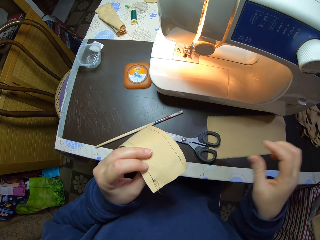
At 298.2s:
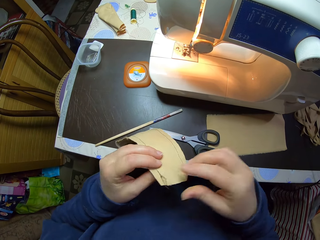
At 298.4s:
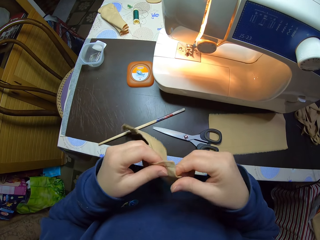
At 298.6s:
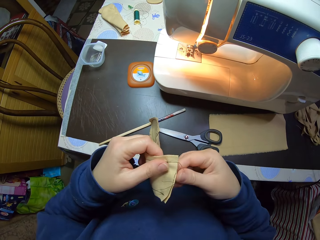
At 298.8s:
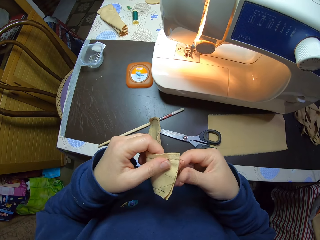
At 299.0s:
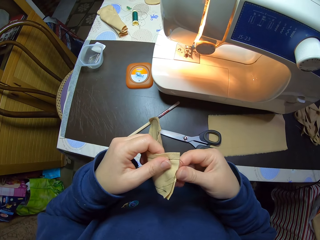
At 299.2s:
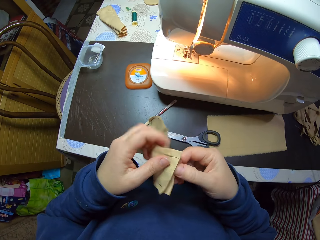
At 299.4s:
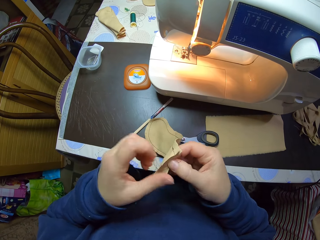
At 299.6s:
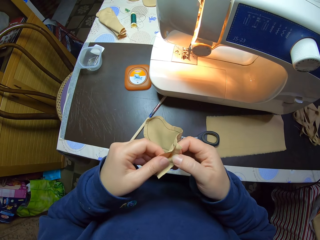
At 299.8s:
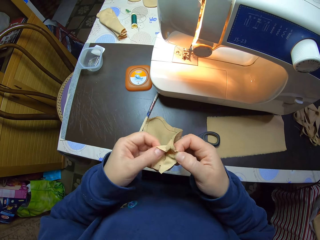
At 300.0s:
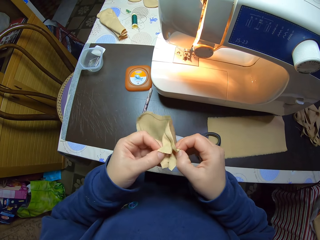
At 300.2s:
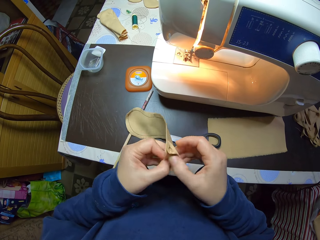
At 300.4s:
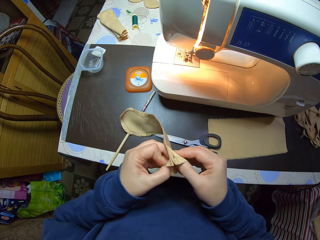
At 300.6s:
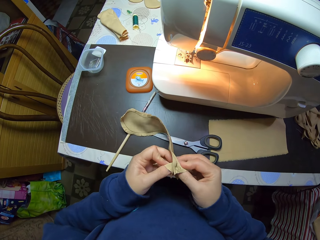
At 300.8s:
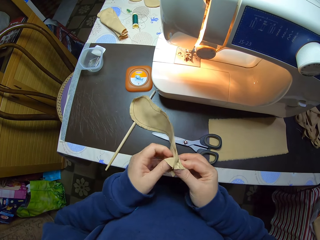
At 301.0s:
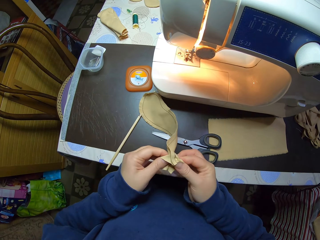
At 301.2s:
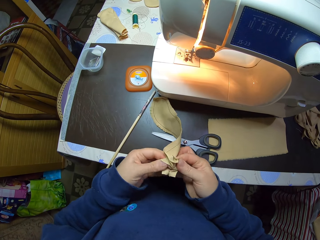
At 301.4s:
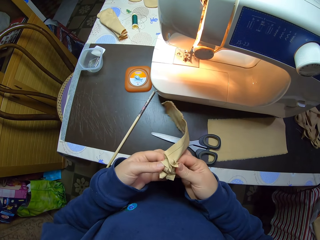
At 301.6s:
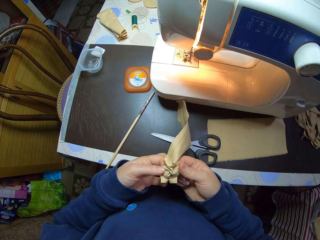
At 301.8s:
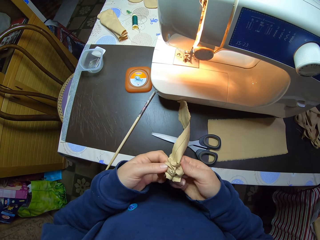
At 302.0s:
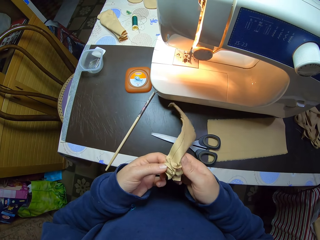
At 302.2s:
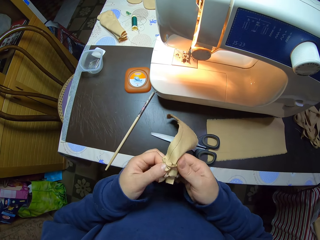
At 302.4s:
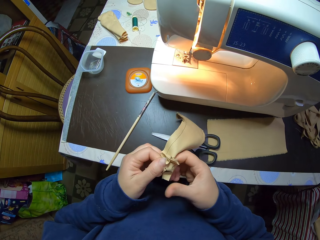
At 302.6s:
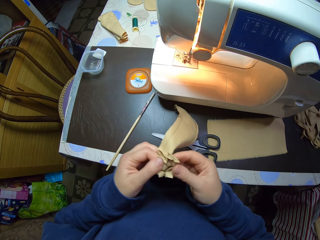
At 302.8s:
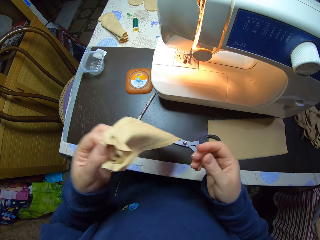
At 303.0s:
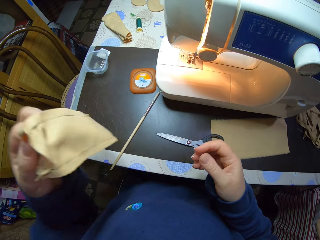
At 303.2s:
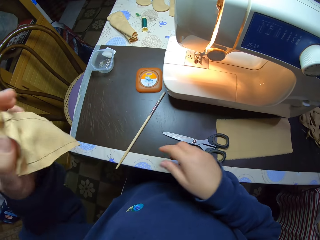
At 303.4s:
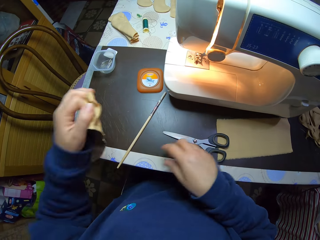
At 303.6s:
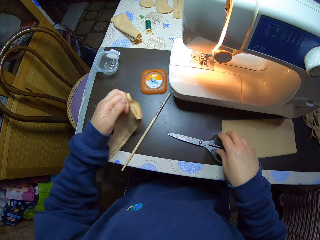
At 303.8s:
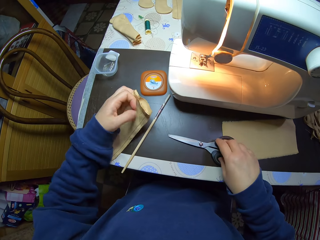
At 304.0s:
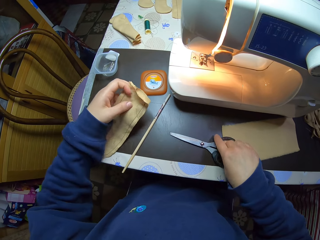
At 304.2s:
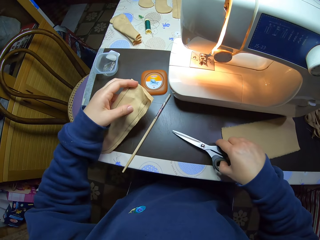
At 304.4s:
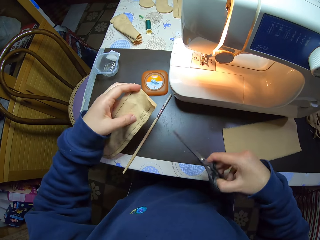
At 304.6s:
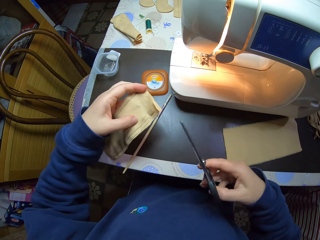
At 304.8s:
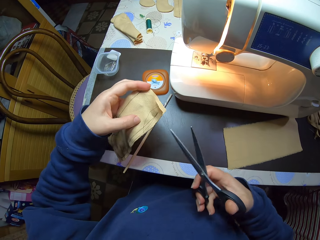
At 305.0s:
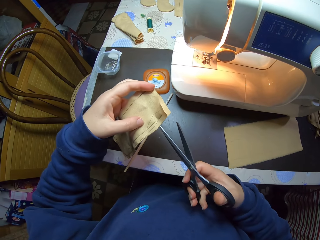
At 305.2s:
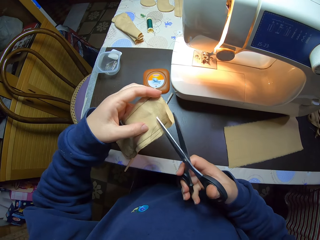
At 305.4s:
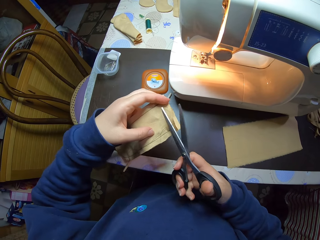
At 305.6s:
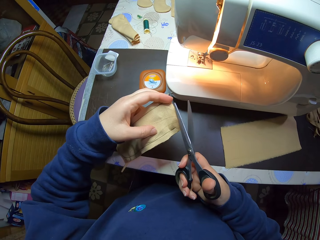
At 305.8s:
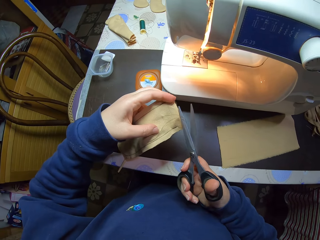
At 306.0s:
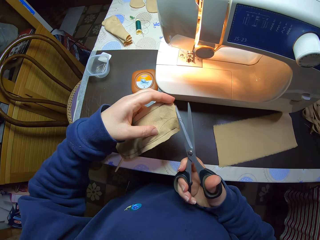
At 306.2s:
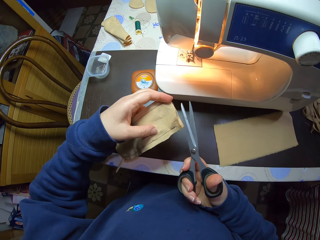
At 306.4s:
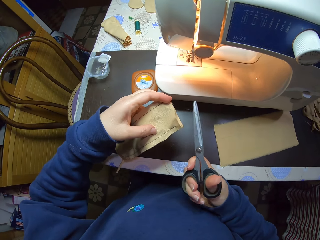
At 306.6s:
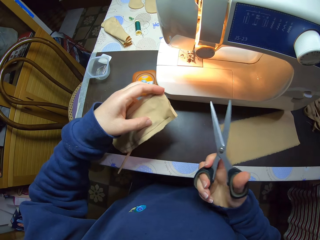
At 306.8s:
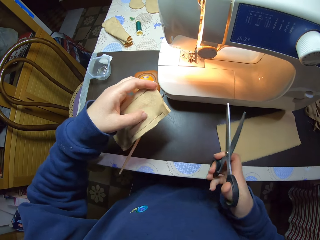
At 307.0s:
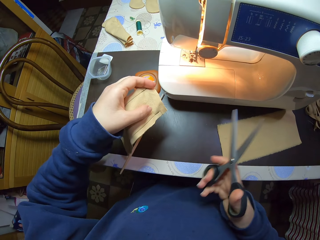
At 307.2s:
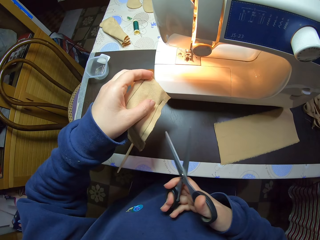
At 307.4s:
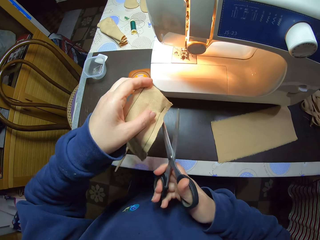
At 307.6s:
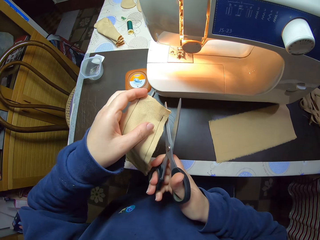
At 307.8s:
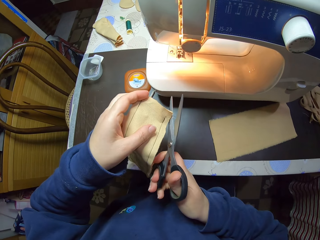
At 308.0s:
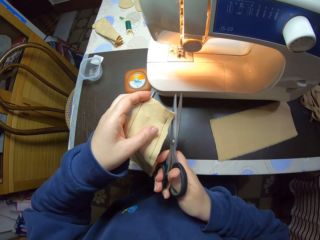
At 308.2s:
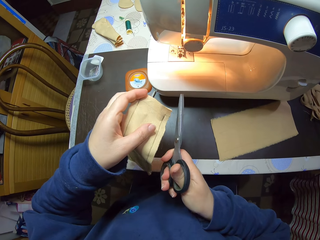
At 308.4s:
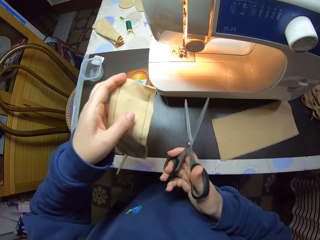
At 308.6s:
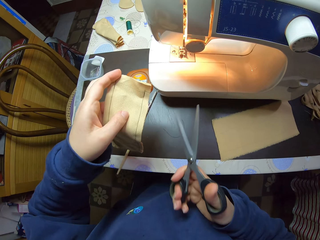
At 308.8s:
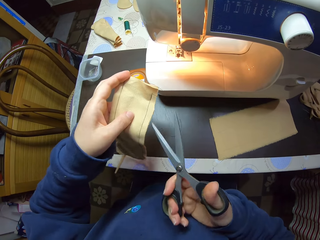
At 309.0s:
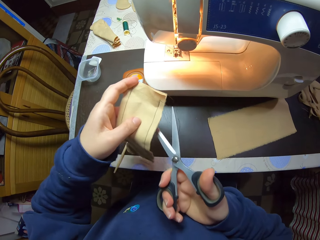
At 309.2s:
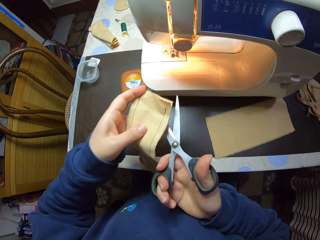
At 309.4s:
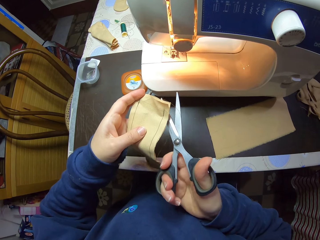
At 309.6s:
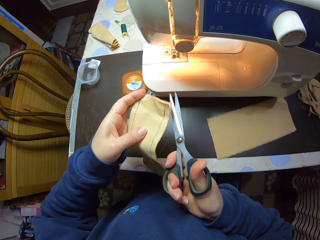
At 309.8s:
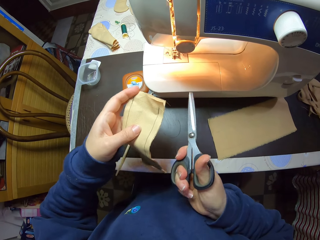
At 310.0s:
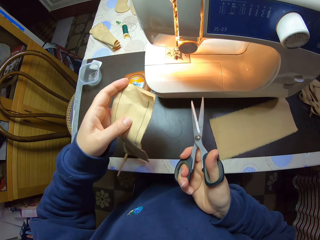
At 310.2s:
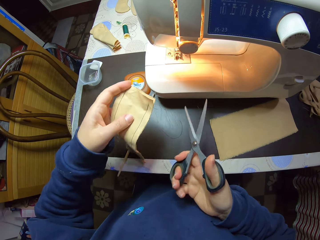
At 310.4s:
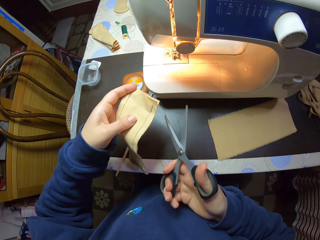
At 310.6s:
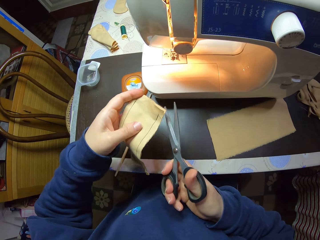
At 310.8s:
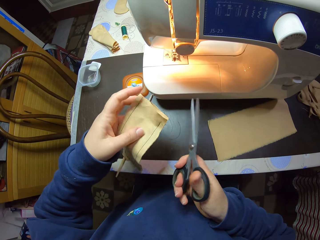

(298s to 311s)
The camera wearer turns the material inside out with both hands. She moves the hand. She picks up the scissors from the table with her right hand. She cuts threads from the material with the scissors in her right hand.

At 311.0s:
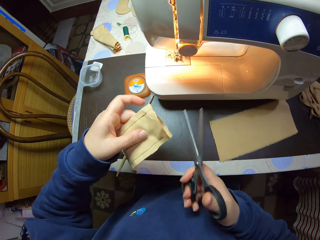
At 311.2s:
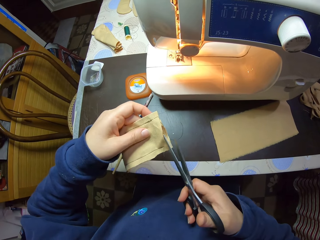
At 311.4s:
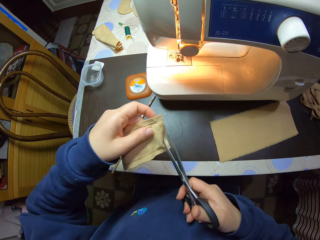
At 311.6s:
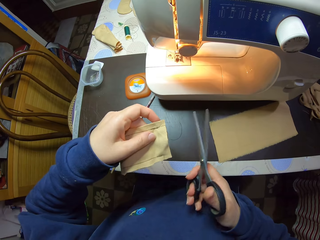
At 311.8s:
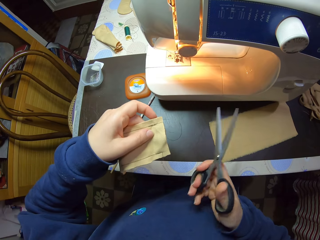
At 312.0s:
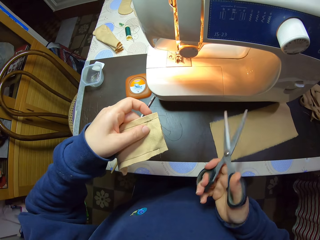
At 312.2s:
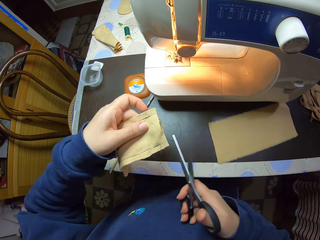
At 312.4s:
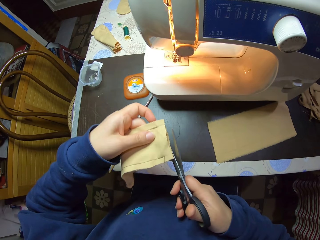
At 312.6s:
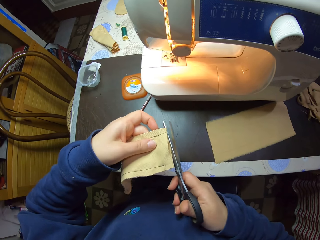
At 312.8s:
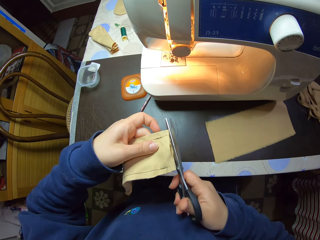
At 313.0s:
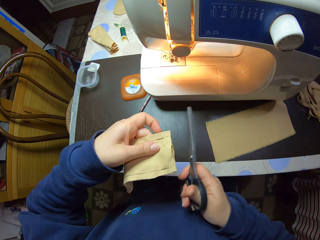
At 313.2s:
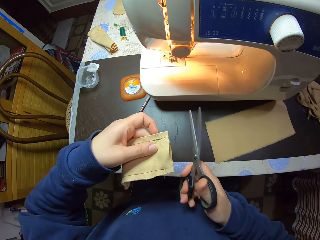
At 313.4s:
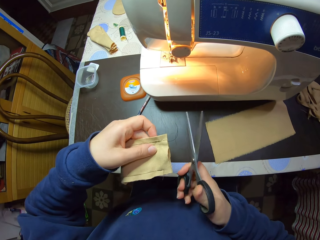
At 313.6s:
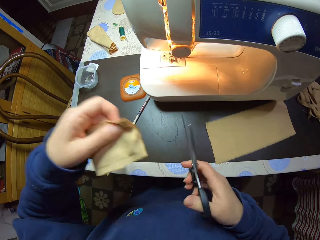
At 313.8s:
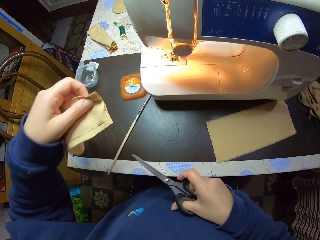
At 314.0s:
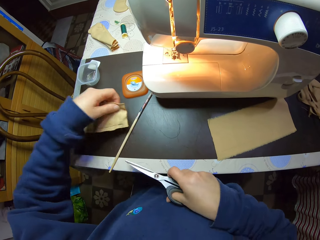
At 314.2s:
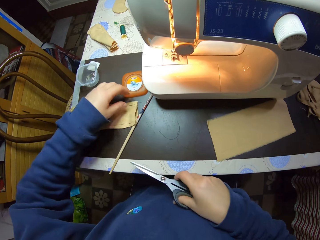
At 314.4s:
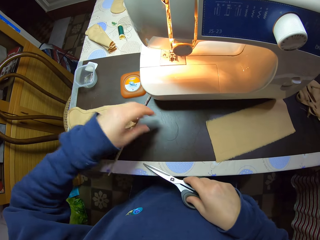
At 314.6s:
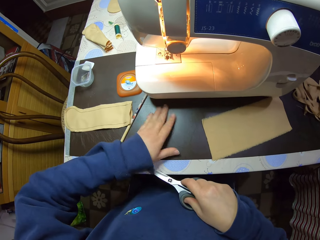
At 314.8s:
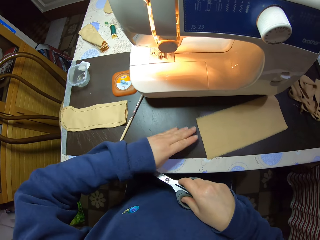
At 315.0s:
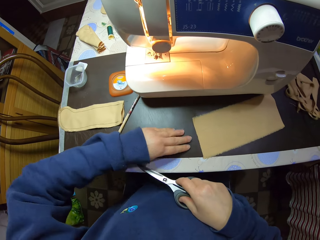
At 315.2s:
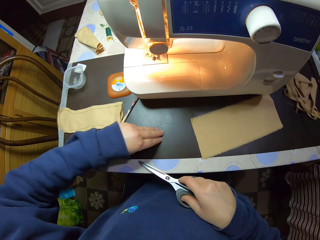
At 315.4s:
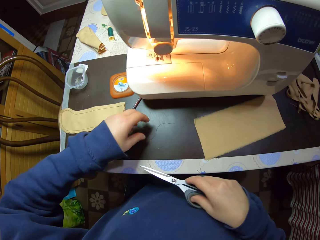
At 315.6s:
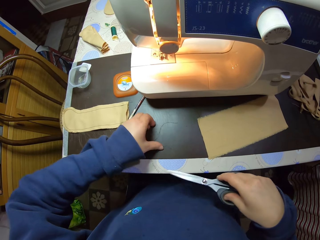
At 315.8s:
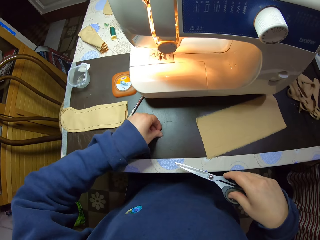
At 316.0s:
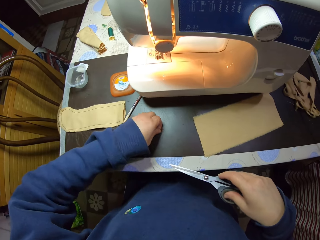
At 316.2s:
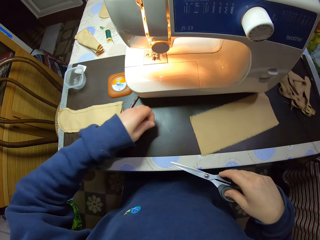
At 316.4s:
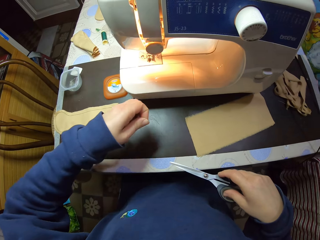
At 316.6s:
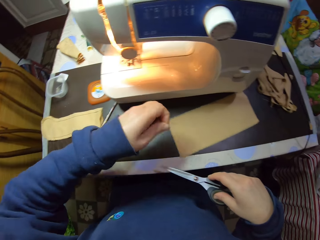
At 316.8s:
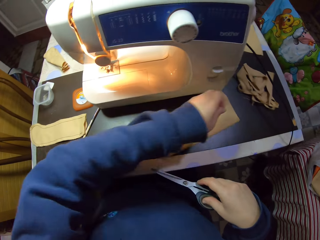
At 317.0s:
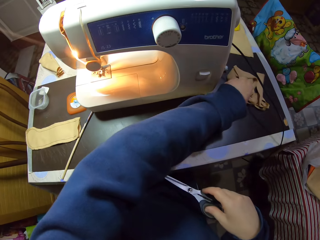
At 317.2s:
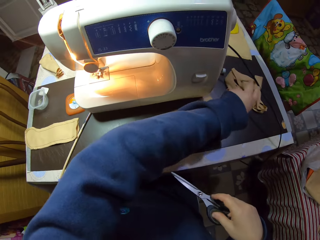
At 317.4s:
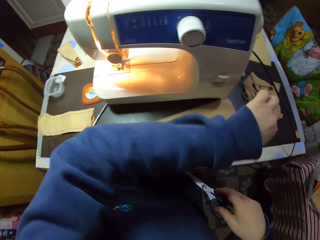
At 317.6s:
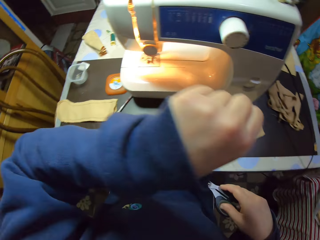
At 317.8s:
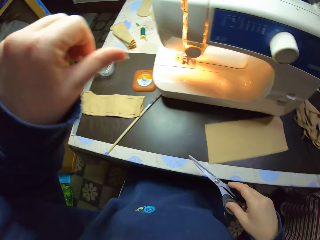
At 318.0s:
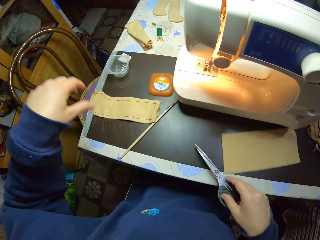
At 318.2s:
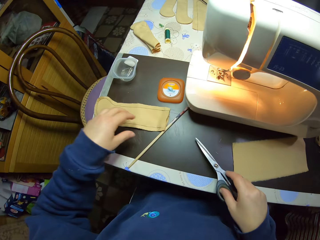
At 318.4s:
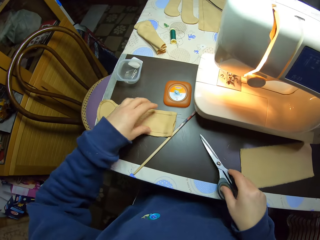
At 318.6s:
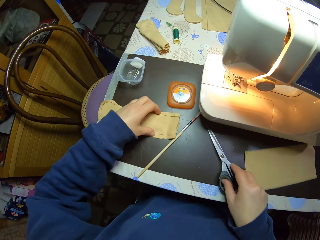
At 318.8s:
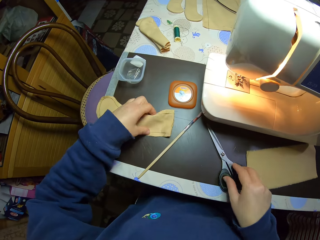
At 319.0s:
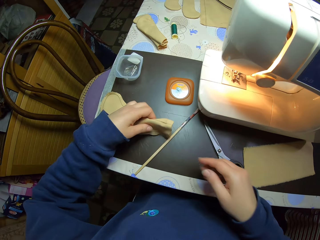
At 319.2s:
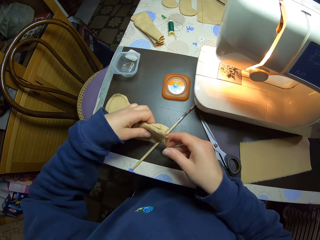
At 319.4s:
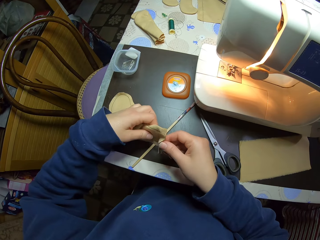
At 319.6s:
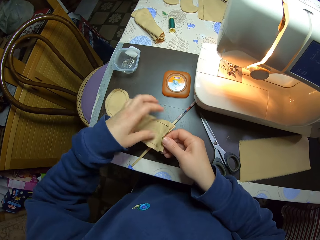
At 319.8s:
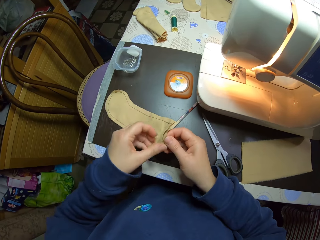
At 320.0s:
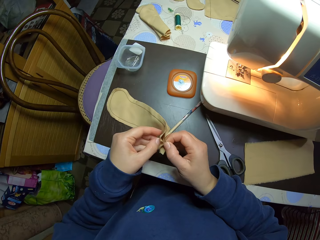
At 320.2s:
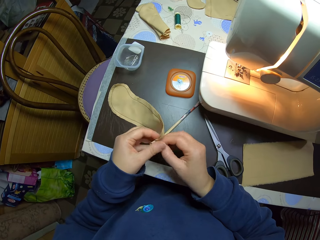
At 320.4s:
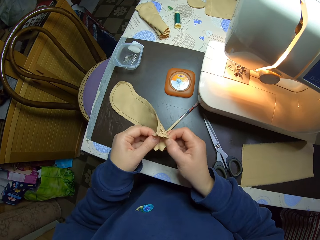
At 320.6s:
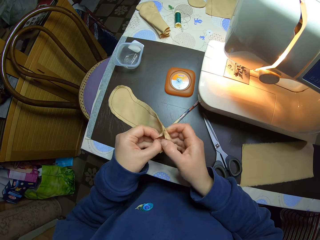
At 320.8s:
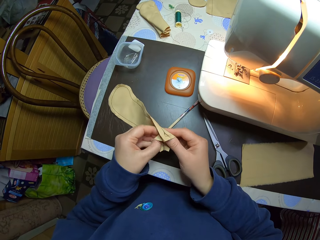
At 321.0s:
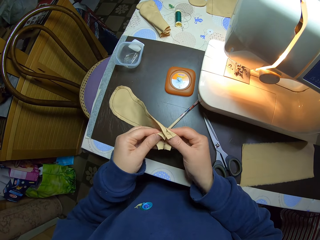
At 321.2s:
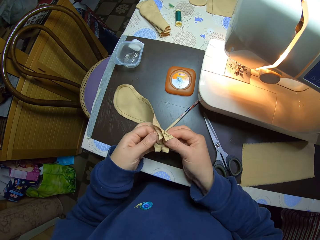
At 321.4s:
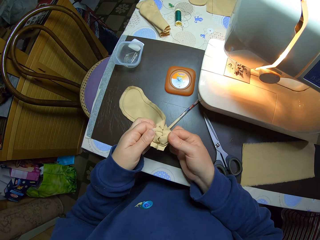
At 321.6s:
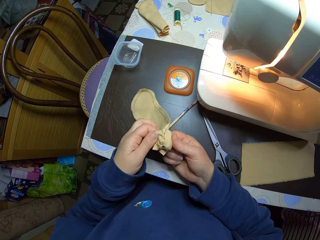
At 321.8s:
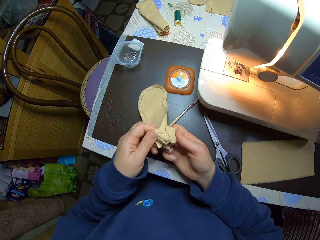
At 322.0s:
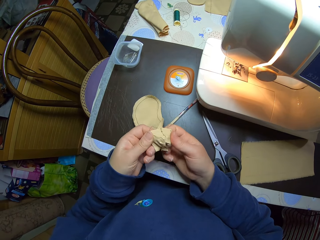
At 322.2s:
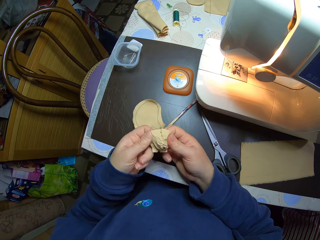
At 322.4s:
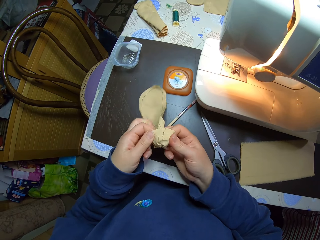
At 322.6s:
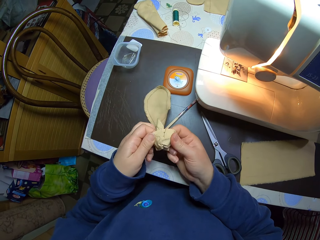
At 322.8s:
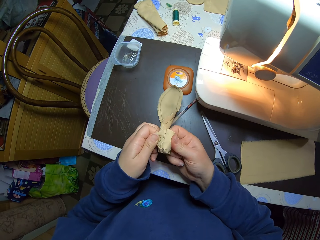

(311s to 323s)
The camera wearer drops the material on the table with her left hand. She wipes the table. She picks up threads from the table with her left hand. She drops the scissors on the table with her right hand. She holds the material with both hands. She turns the material inside out with both hands.
